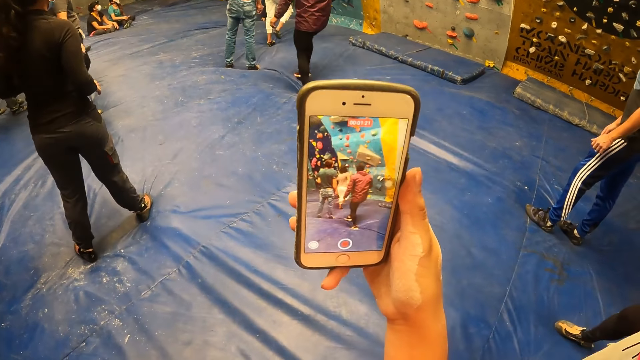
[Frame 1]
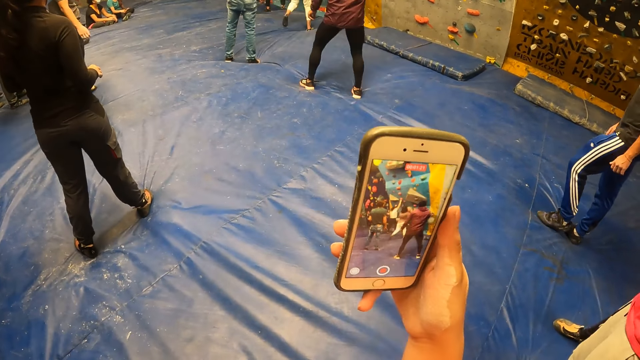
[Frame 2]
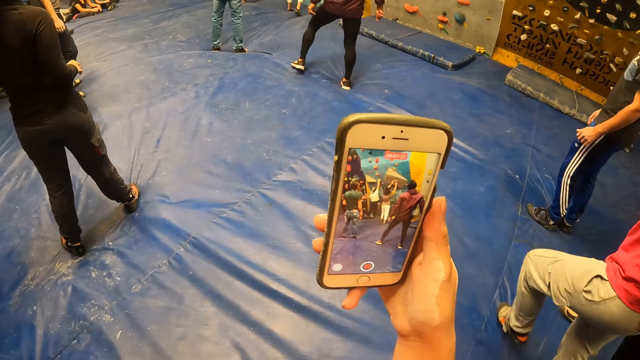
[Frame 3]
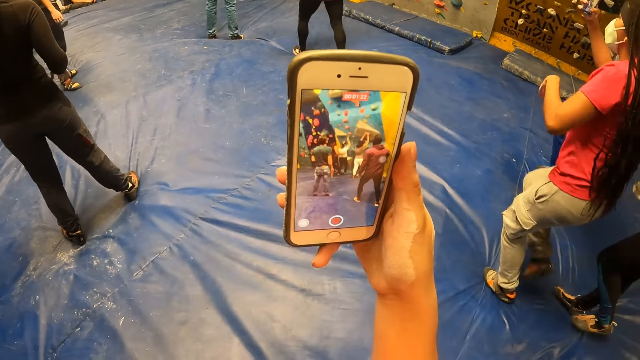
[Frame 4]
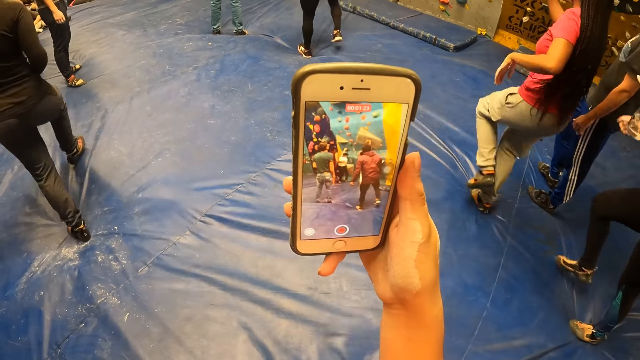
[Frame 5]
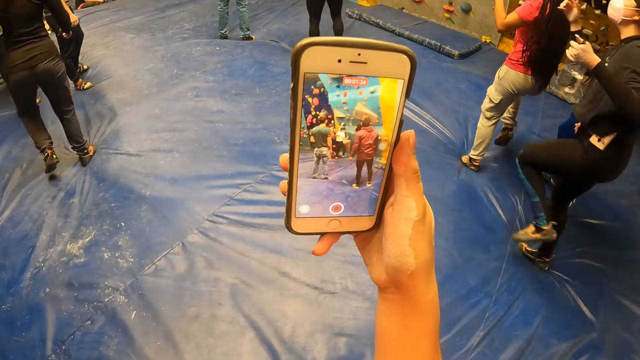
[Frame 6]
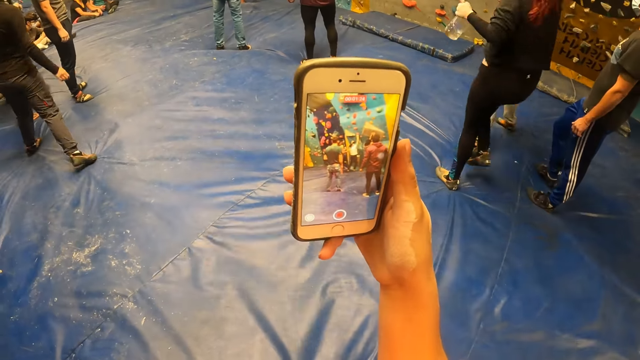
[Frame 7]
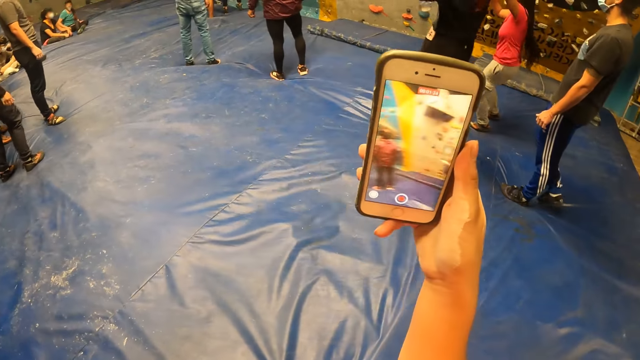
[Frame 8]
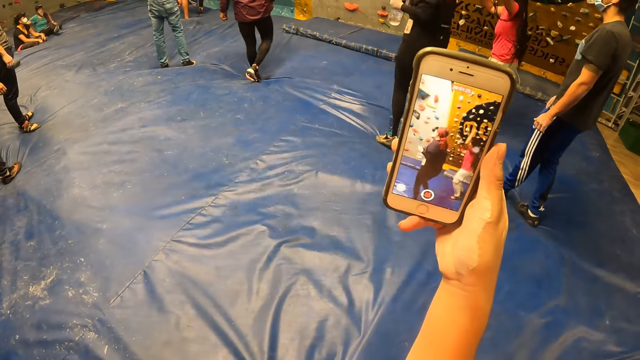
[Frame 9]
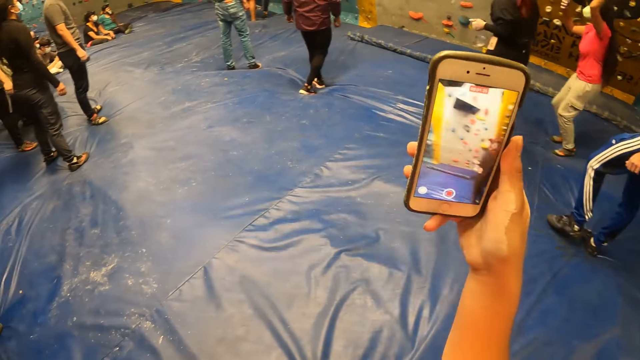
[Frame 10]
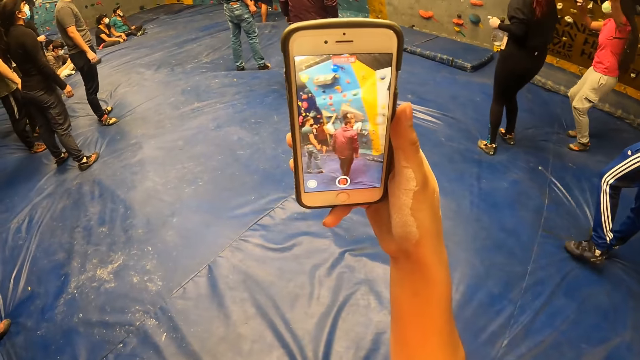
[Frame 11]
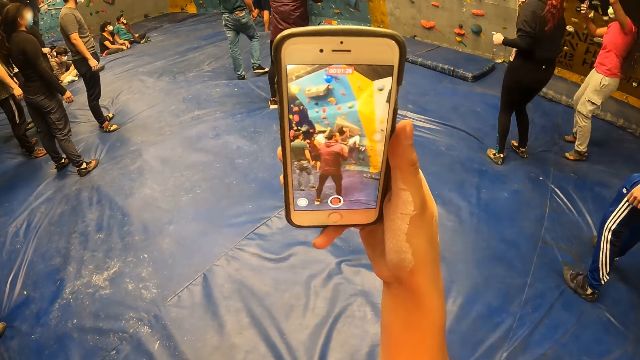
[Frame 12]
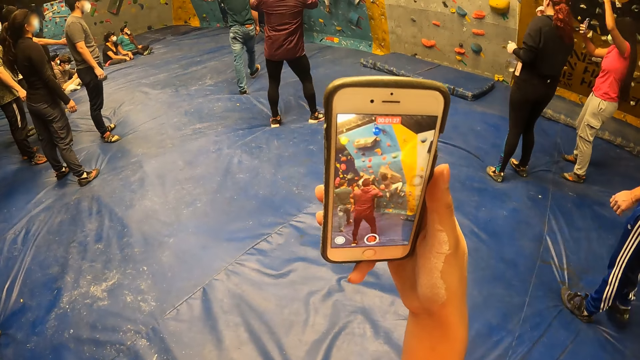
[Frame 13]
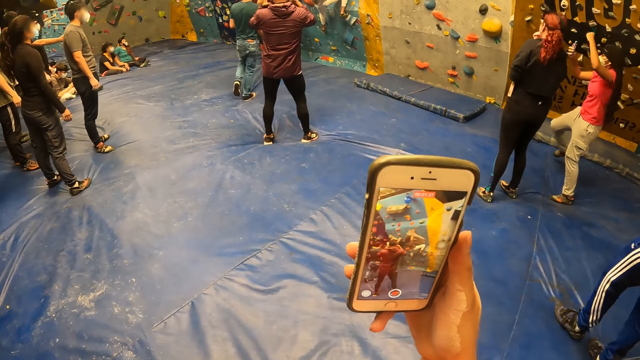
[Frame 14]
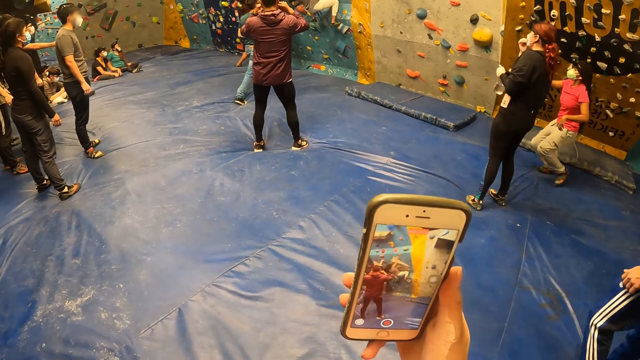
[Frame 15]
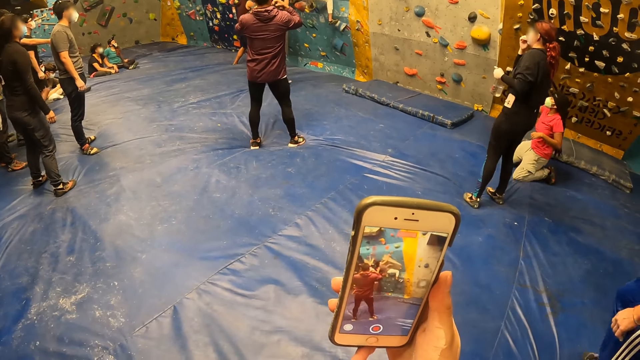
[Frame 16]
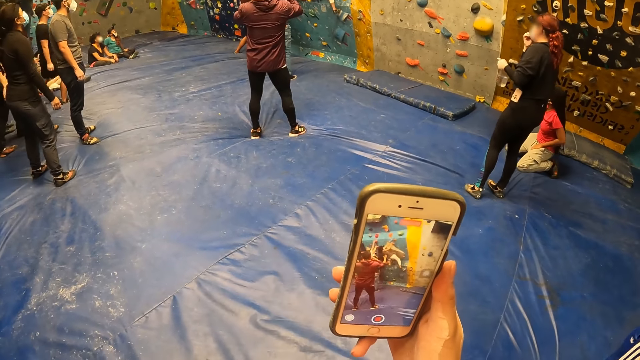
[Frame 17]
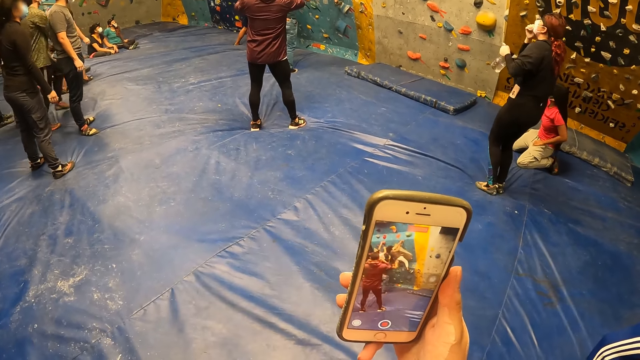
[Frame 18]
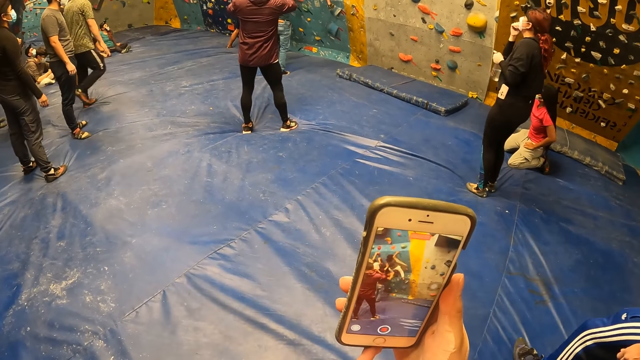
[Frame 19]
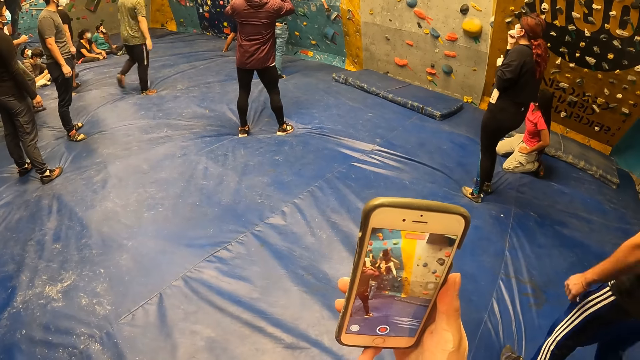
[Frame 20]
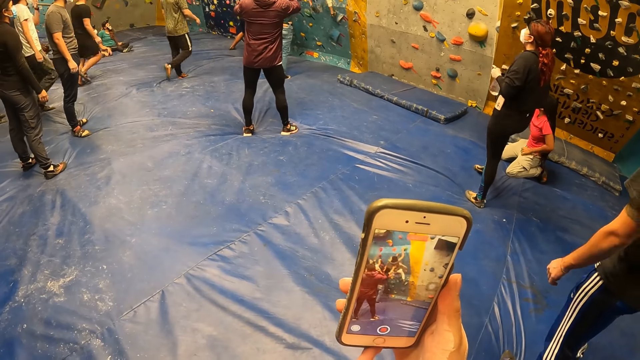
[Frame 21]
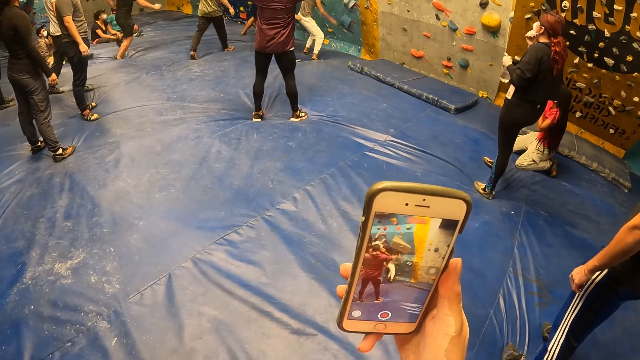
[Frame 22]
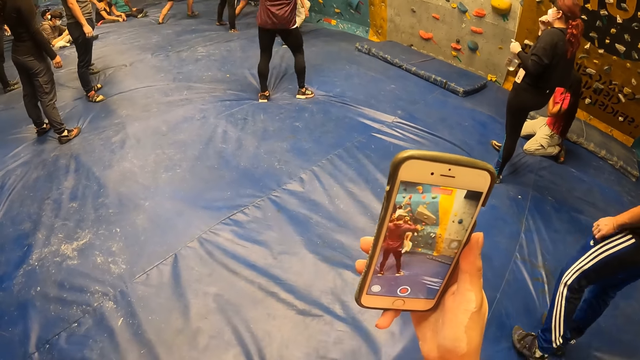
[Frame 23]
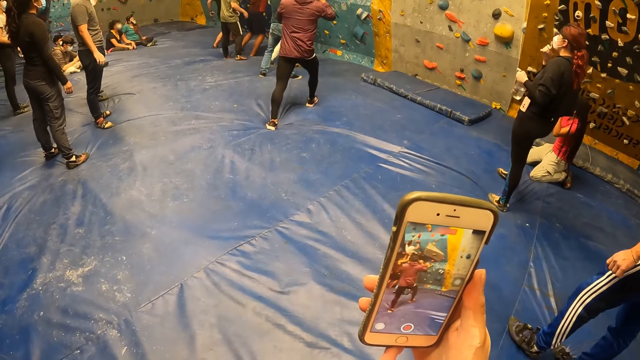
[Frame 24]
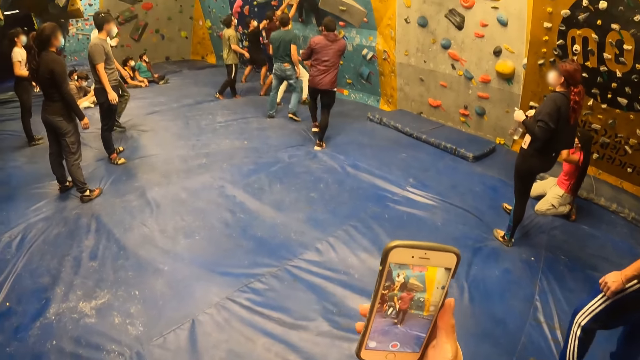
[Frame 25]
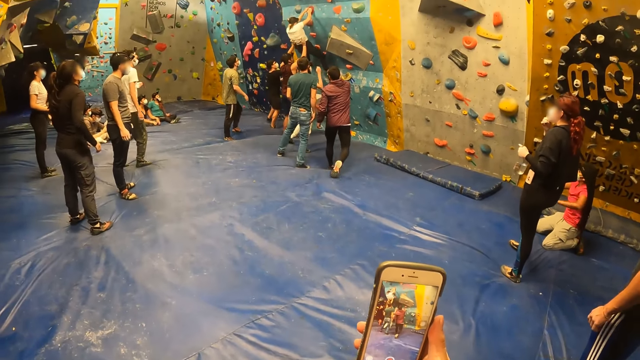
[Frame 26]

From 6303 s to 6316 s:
A woman runs towards a group of people climbing a wall. Another woman jumps on the landing mat. The first woman jumps on the landing mat. The first woman kneels down on the landing mat.

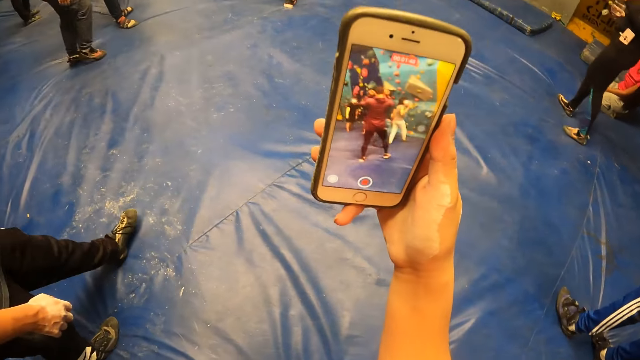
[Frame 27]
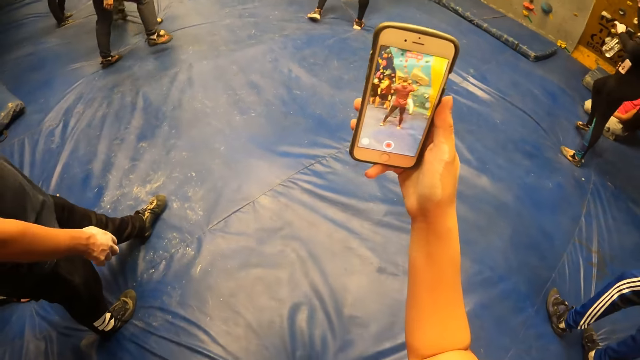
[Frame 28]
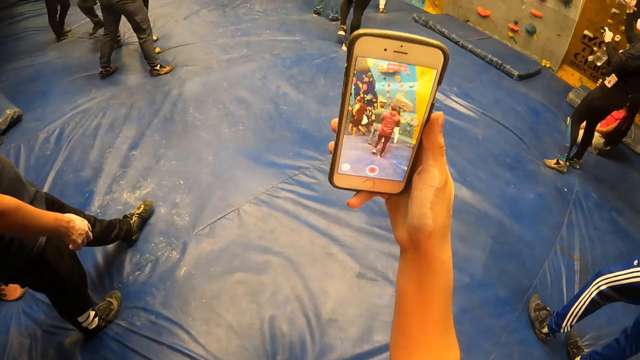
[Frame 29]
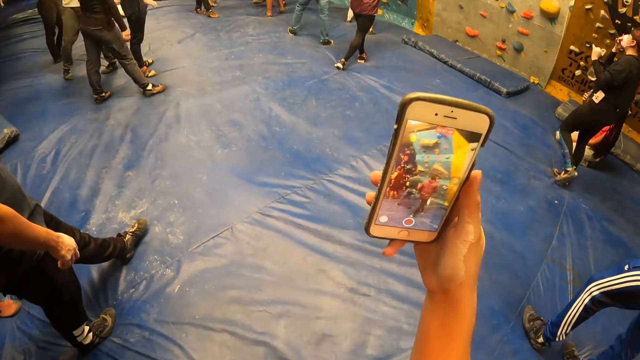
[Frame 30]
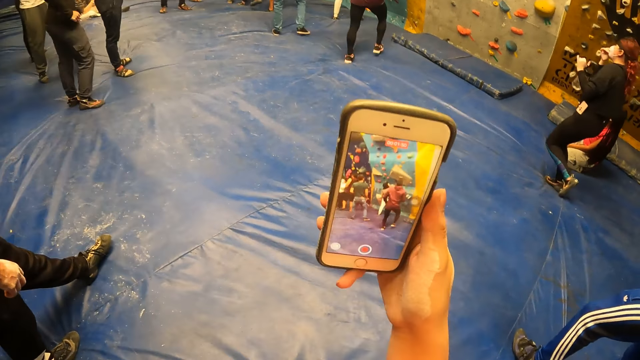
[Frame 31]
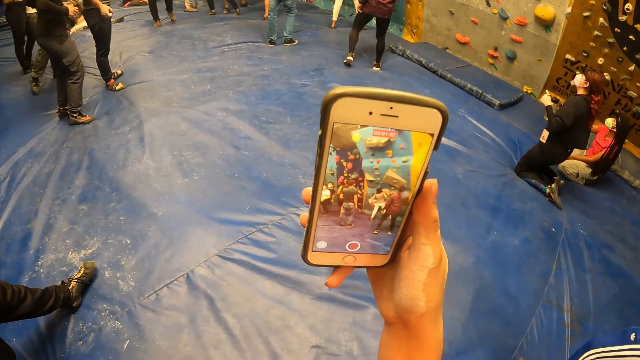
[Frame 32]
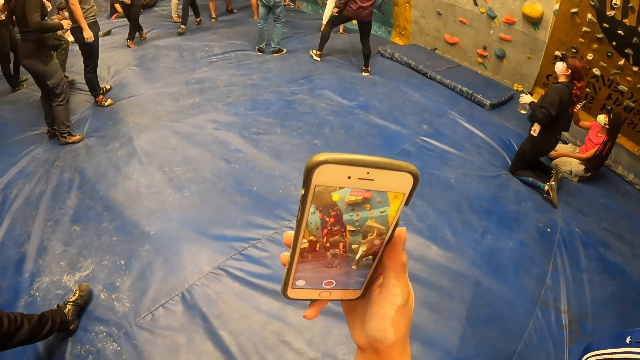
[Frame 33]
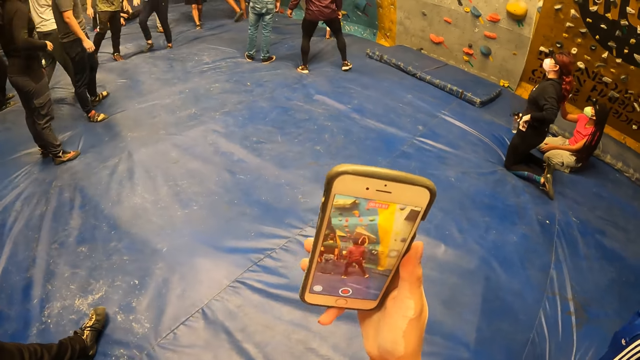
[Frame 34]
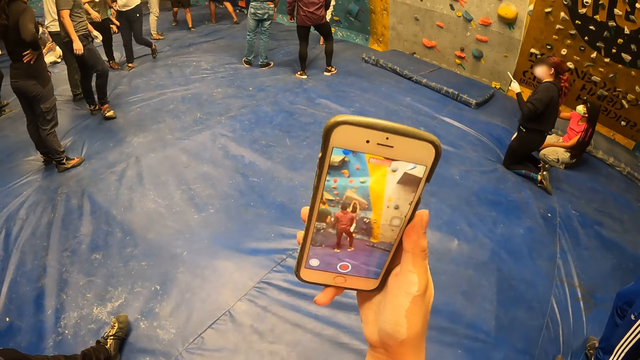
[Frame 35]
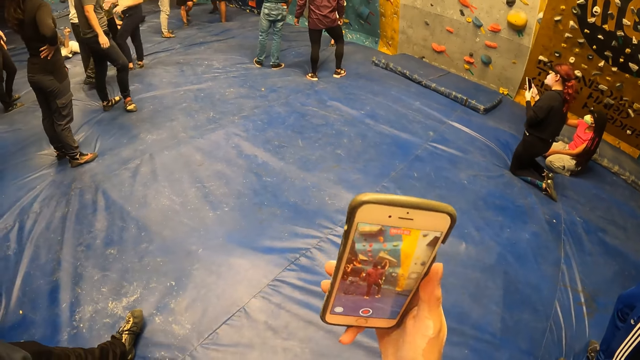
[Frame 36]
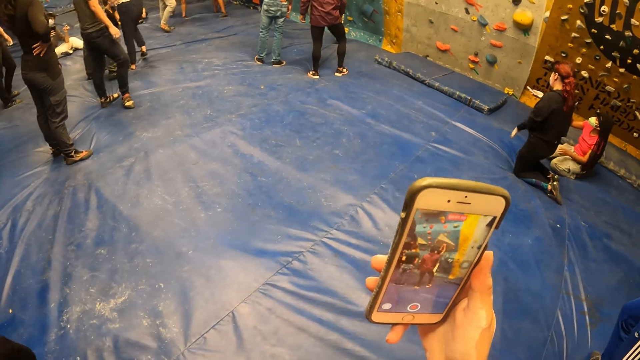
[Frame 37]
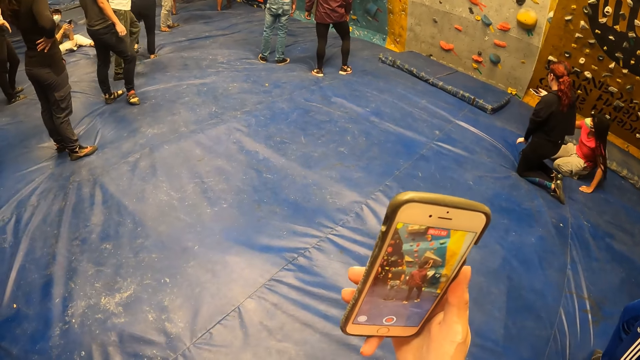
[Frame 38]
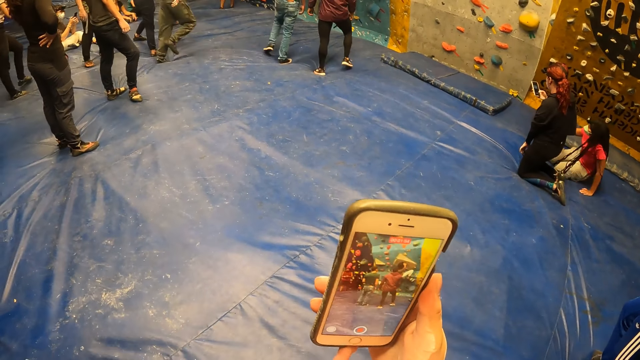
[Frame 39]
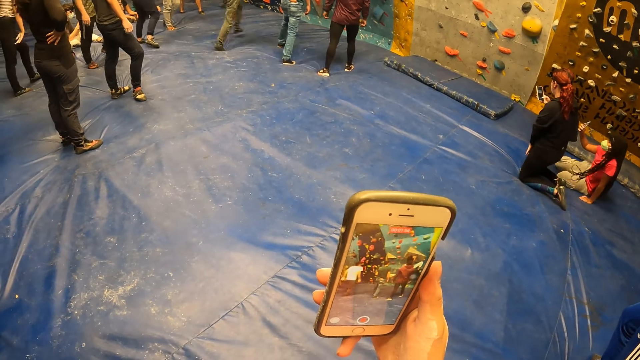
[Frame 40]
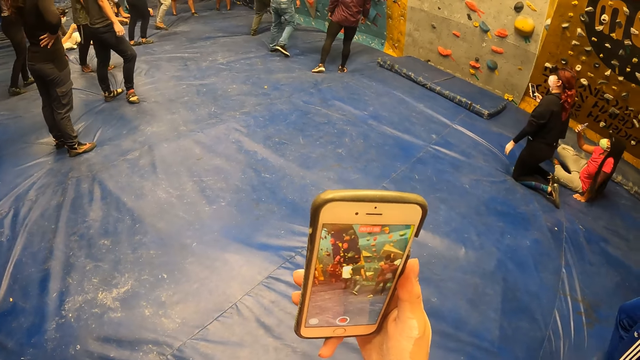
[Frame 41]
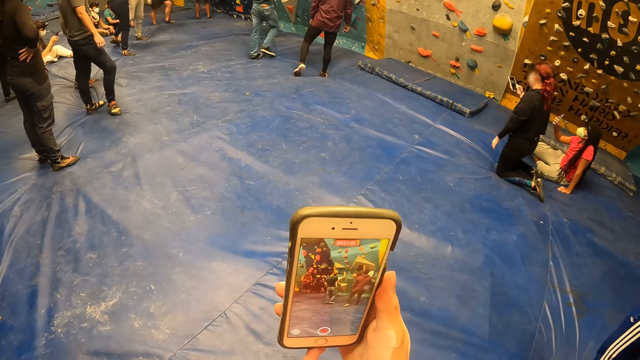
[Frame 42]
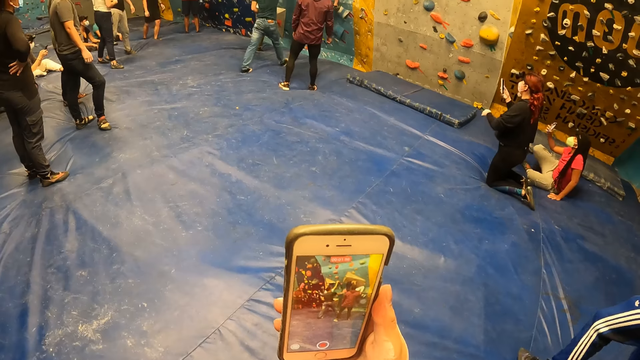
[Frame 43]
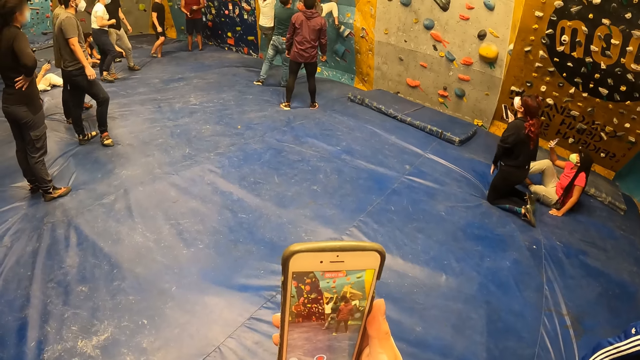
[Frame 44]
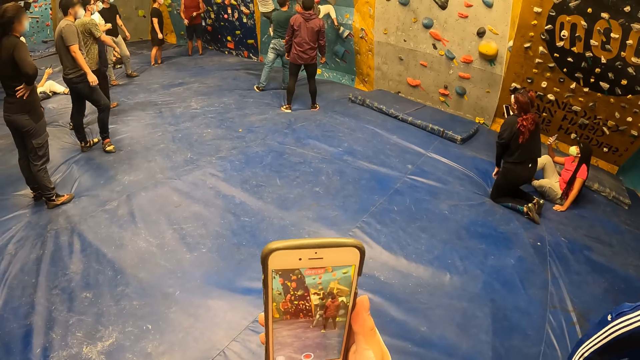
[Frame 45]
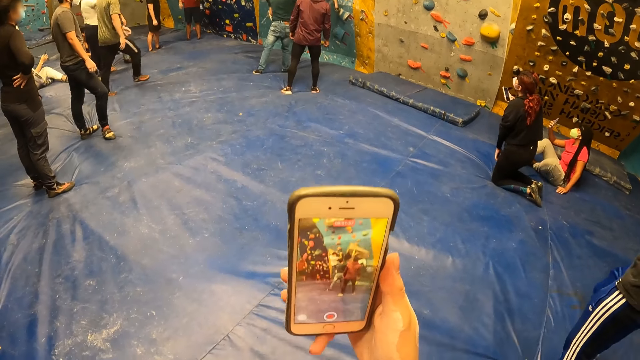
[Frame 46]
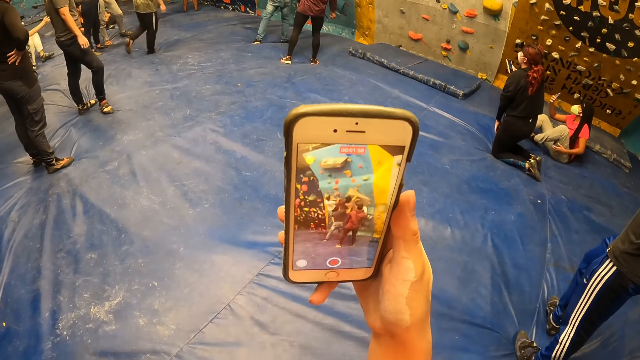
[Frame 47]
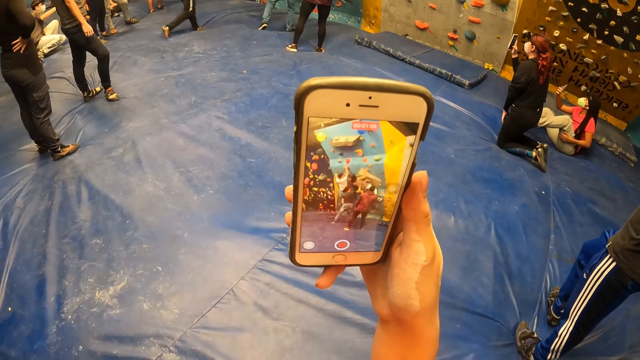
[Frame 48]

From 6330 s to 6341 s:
A woman kneels on the landing mat. The woman removes a phone from her pocket with her left hand and passes the phone to her right hand. Another woman sits down on the landing mat.
